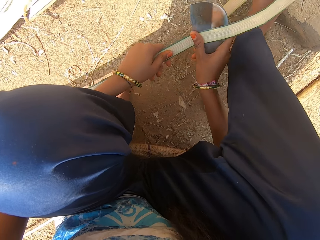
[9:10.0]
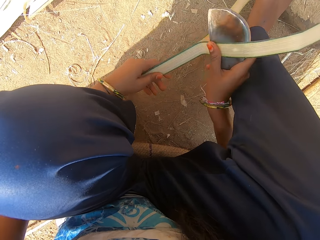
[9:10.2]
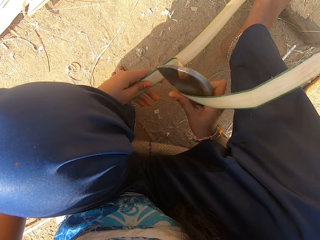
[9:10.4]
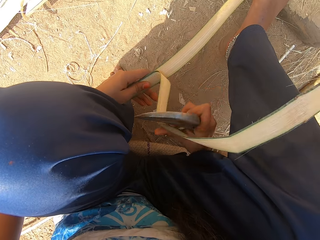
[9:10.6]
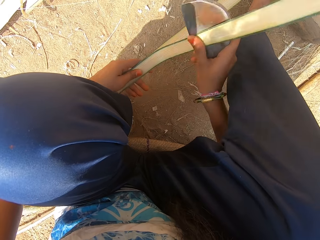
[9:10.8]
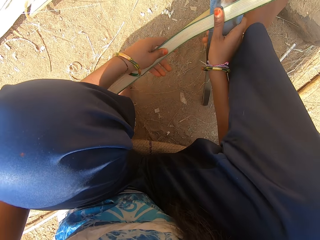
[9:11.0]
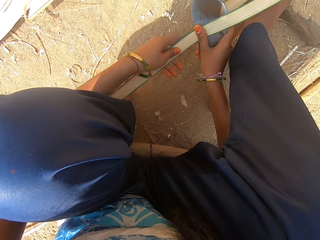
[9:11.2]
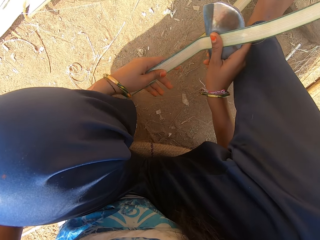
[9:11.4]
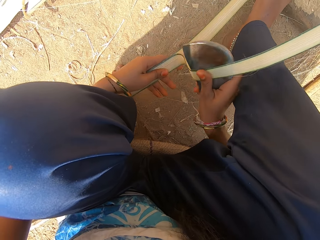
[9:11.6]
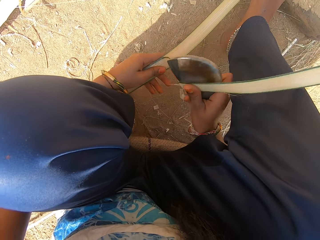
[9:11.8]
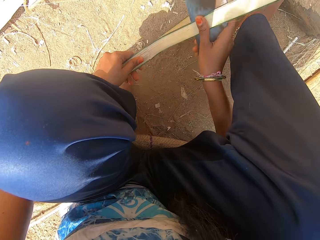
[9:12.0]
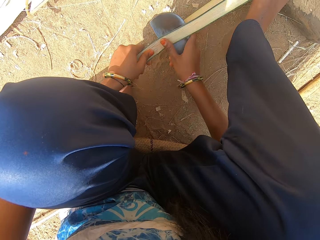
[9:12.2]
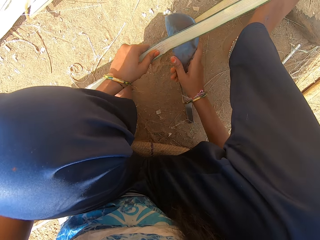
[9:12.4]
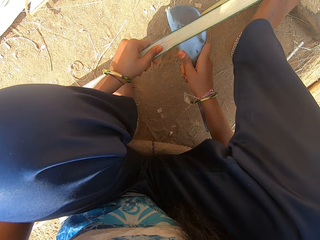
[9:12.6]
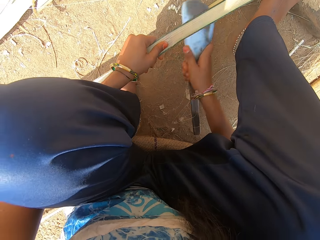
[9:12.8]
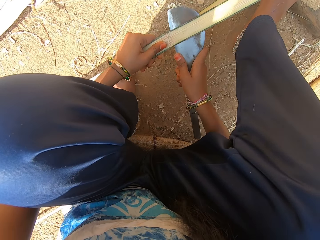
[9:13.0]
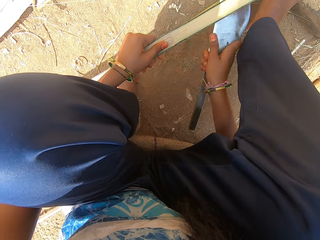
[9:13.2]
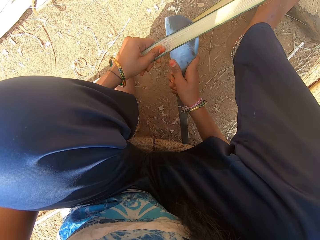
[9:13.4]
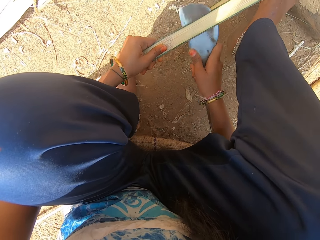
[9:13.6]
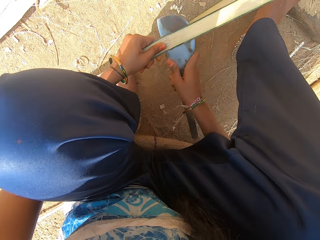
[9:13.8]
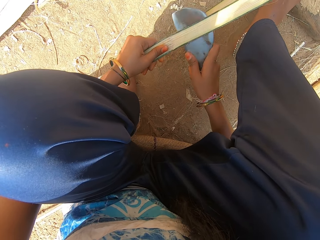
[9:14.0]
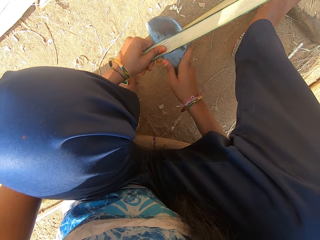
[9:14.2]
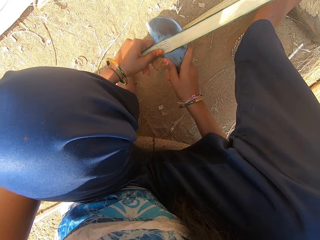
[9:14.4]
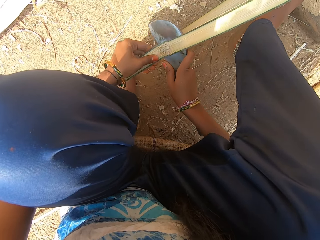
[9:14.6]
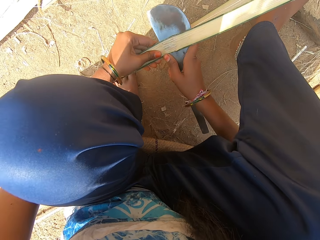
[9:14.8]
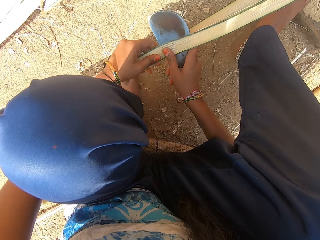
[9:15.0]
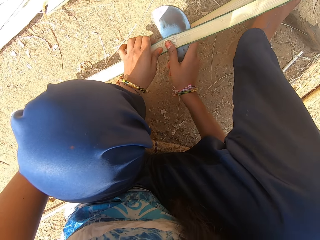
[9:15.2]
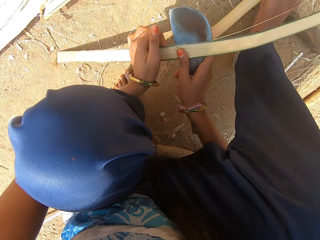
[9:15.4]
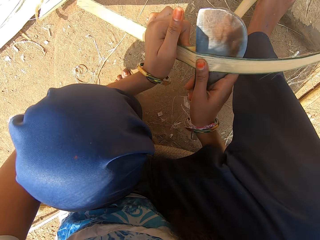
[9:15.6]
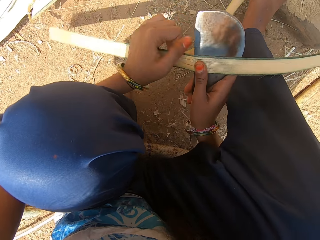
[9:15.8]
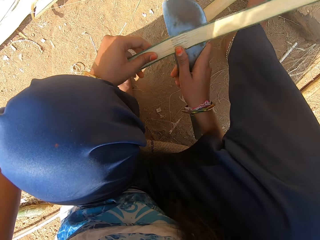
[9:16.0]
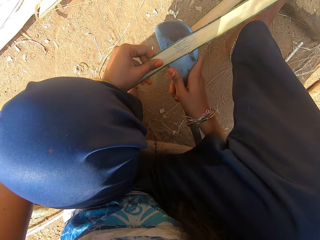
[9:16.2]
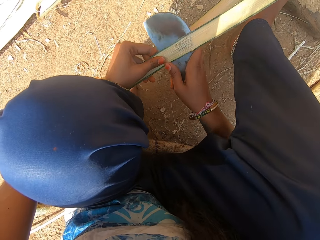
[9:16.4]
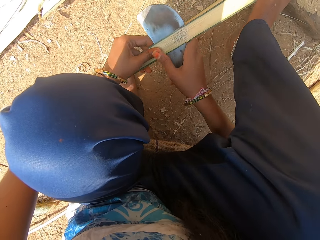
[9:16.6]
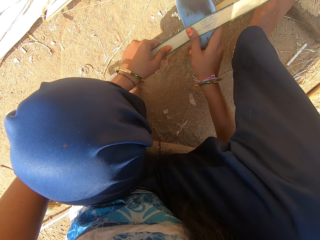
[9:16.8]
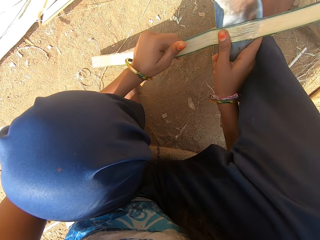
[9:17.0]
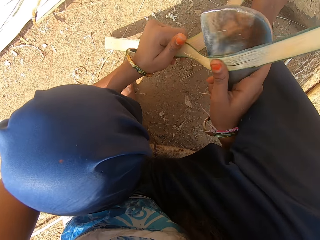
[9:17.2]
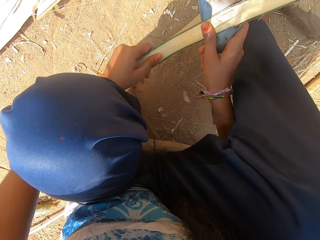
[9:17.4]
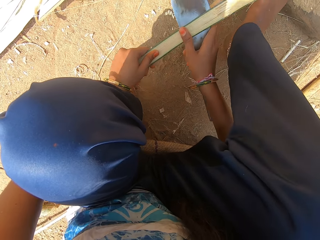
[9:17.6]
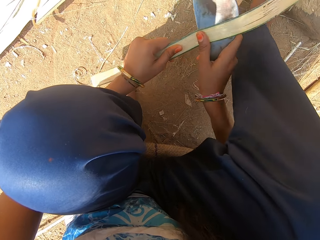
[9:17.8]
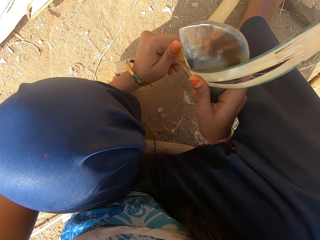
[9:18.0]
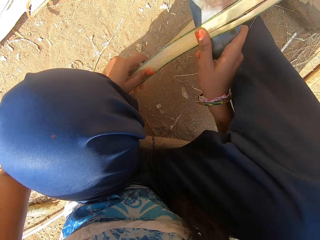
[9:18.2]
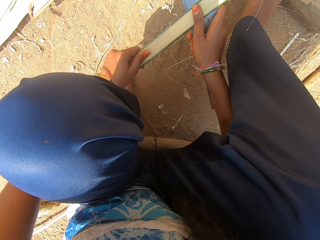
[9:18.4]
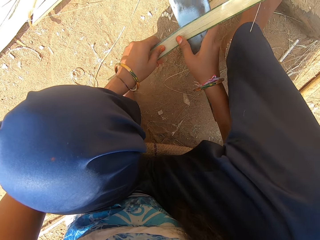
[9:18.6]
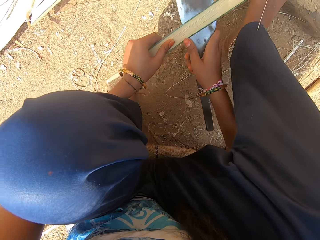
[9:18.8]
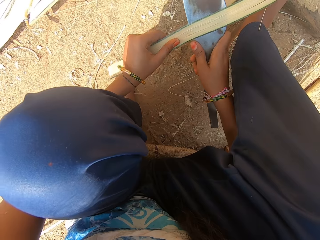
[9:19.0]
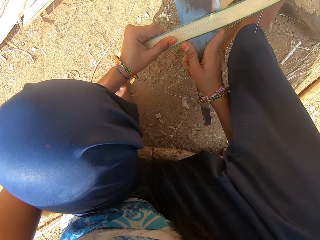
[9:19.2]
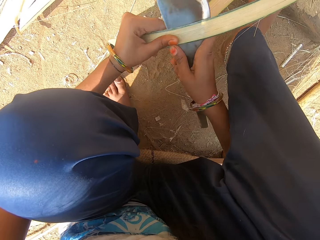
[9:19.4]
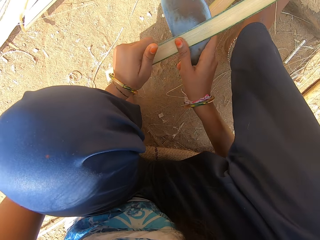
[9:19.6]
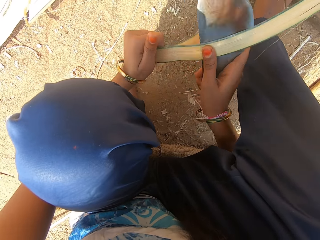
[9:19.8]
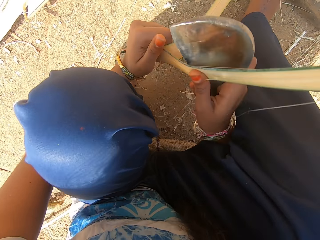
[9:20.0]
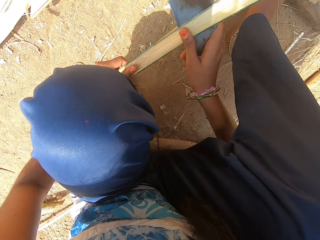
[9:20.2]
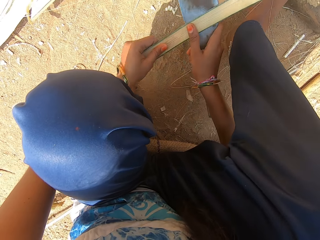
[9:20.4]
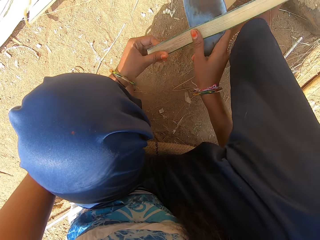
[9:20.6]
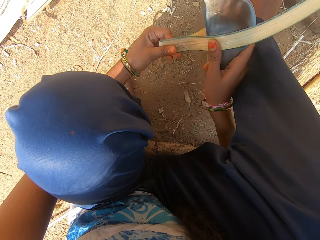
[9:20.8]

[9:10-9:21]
The child interacts with the camera wearer. The camera wearer hits the weave with a knife.

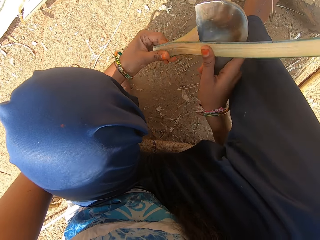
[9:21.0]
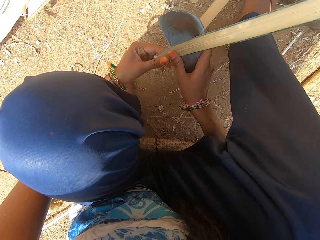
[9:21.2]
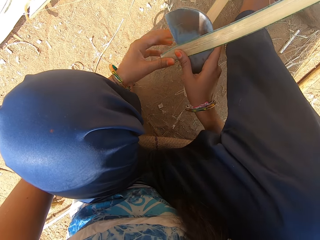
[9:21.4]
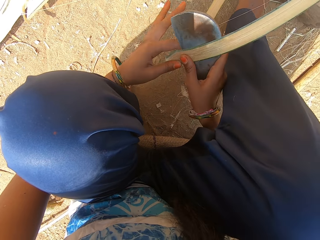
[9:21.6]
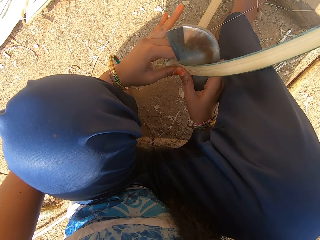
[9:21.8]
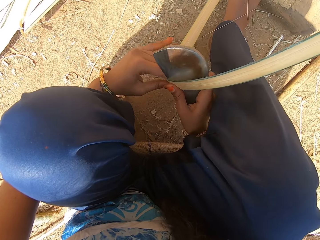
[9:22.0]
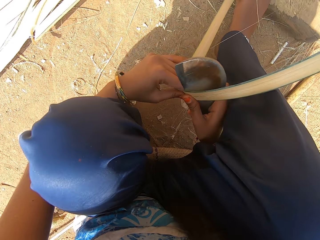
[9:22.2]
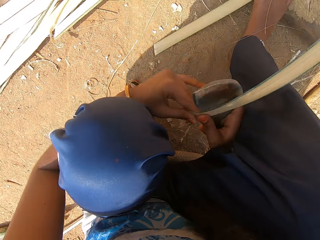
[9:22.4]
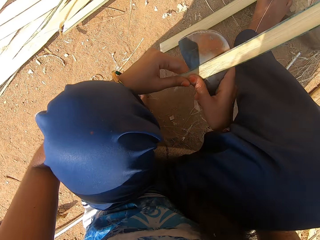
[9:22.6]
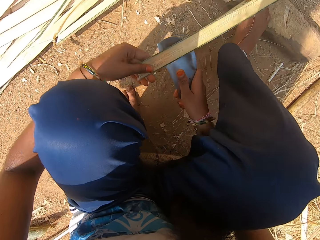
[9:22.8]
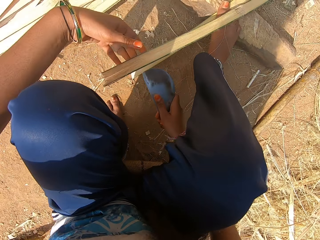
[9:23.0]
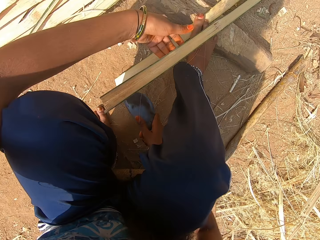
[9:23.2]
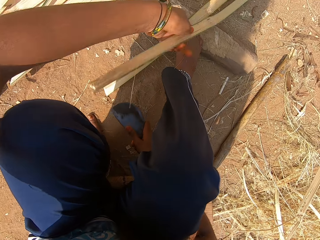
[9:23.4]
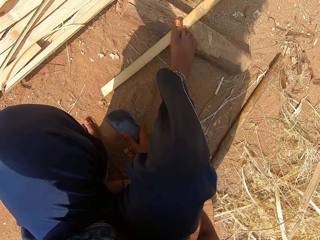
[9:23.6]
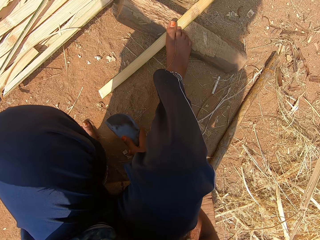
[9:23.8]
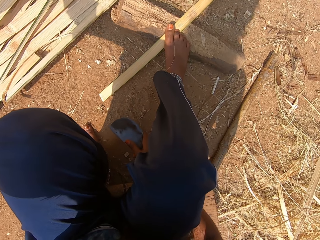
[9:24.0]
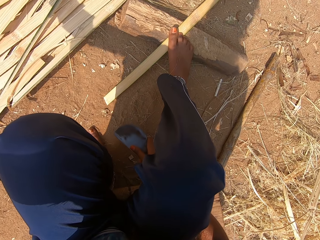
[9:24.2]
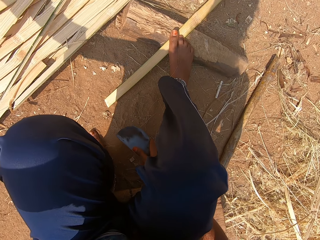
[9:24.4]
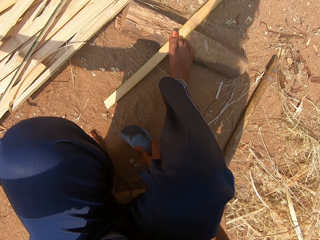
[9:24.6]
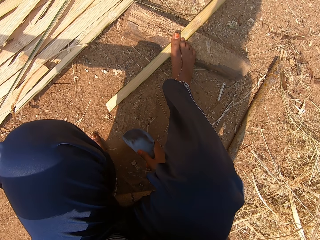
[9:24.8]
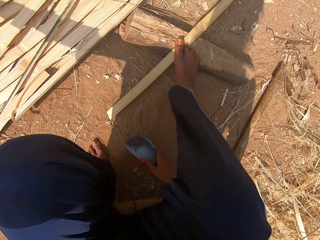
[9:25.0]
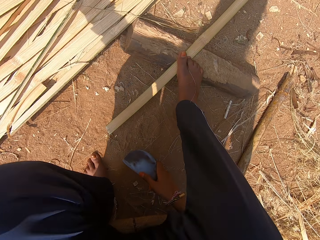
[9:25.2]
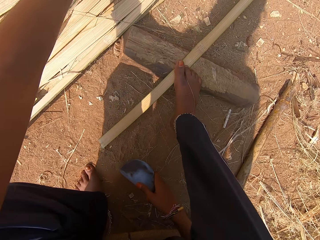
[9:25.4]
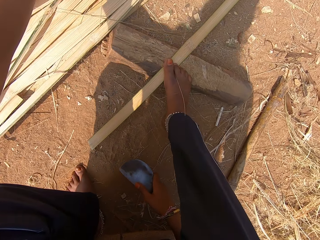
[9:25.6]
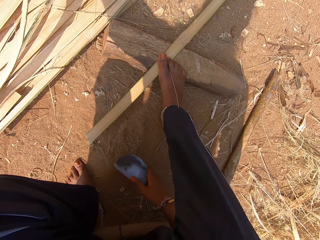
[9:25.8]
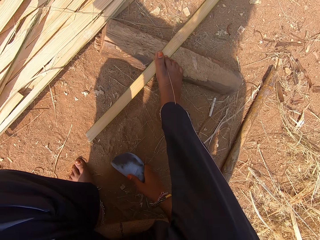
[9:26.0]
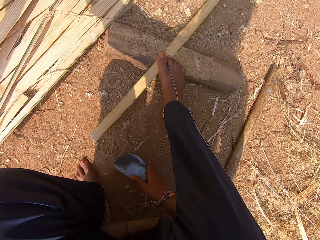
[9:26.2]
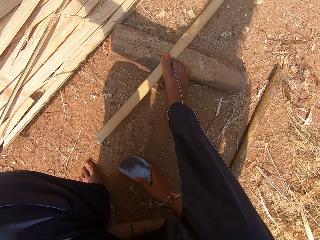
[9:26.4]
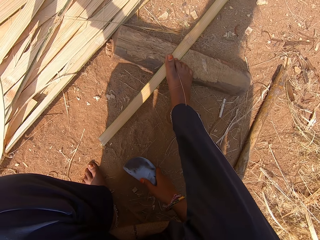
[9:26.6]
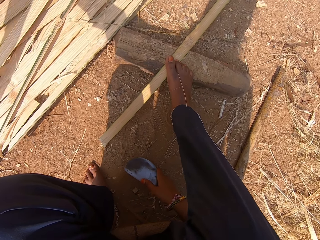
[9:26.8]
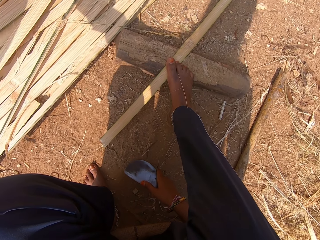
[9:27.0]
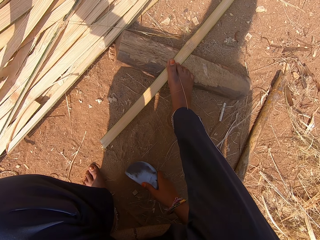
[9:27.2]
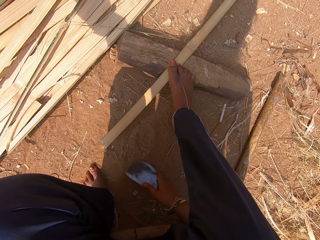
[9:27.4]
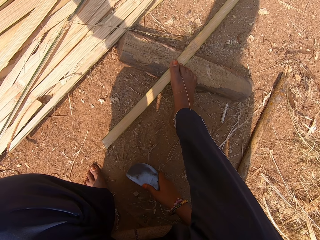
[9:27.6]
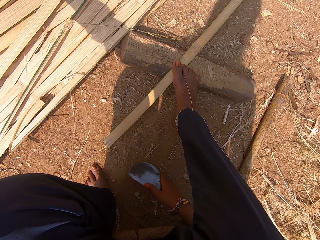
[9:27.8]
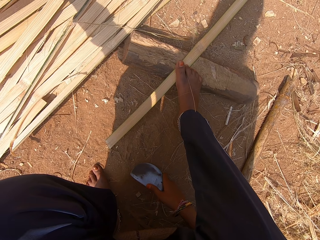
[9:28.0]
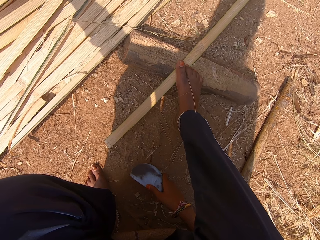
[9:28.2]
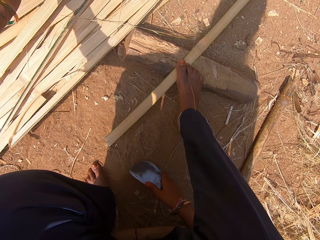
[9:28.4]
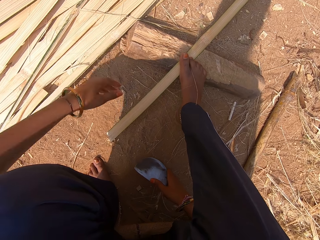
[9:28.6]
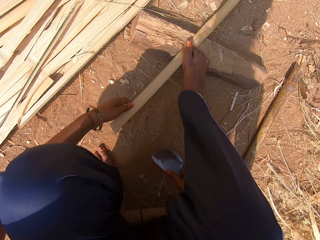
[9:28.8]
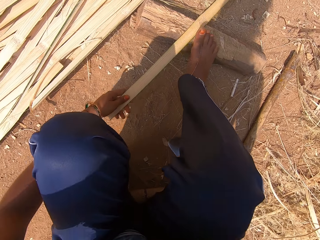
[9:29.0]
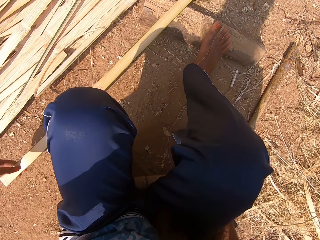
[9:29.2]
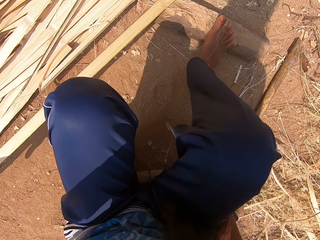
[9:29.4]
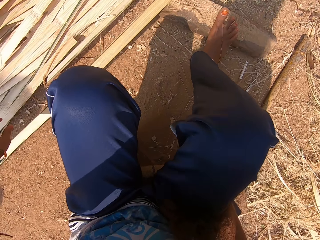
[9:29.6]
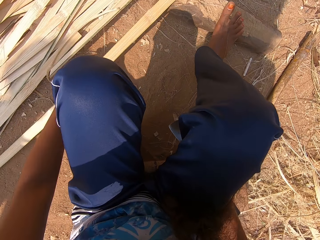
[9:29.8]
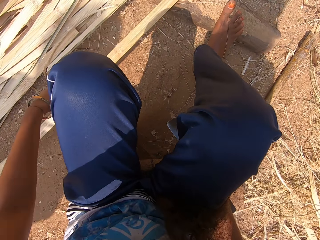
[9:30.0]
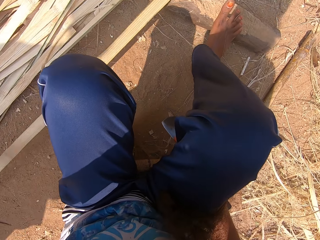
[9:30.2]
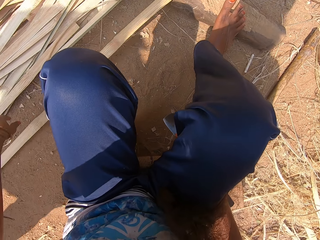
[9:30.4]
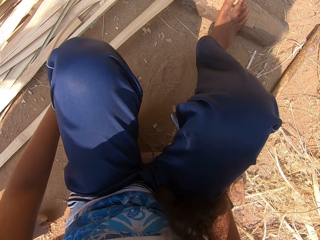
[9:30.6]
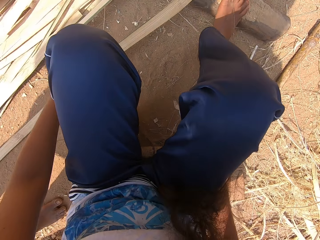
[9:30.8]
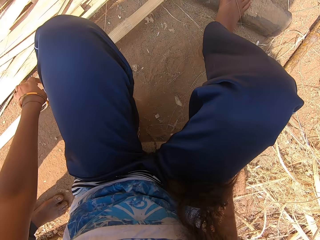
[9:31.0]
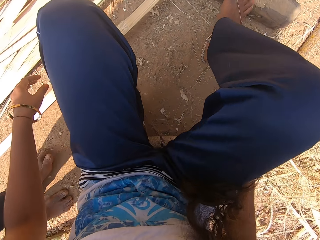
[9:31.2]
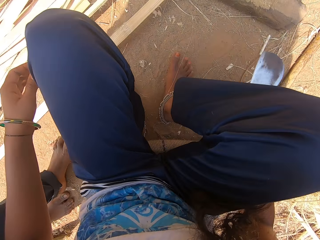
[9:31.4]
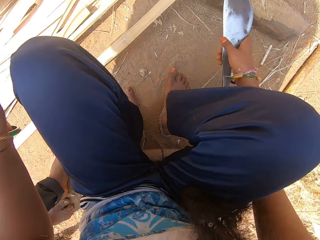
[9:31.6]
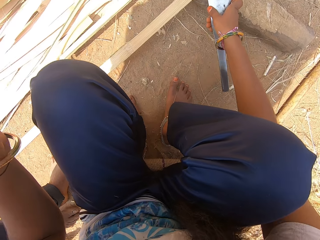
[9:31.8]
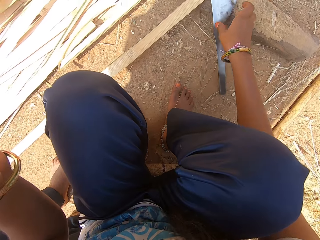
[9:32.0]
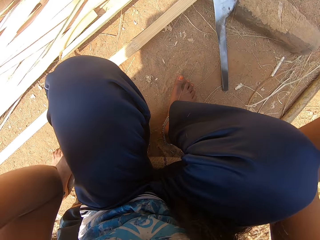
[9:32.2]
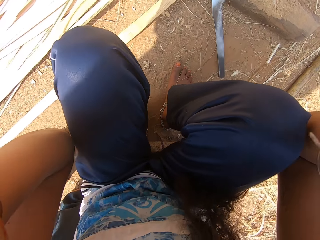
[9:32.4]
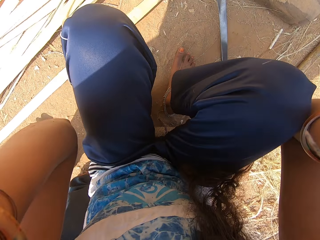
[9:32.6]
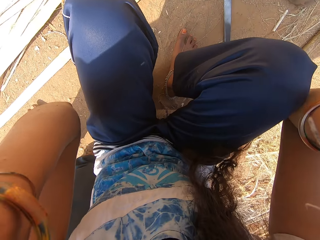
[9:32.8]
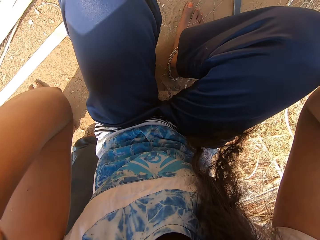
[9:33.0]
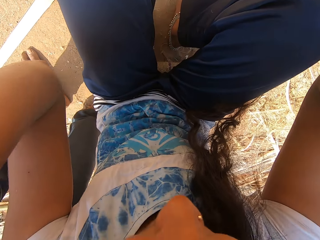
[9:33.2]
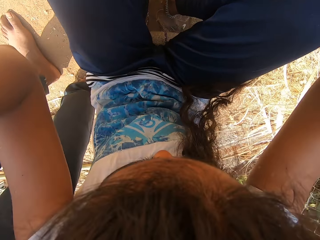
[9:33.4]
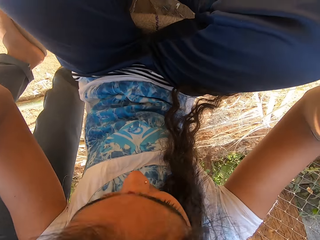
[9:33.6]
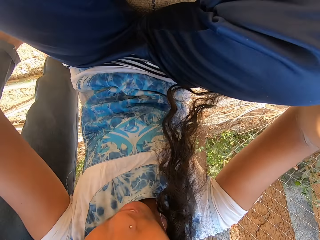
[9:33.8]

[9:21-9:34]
The camera wearer removes the bamboo strip from a piece of wood on the ground with her left hand. She lays the bamboo strip on a pile of bamboo strips on the ground with her left hand. She puts the grass aside. She moves the bamboo strip on the piece of wood on the ground with her left hand. She removes her right leg from the piece of wood on the ground. She drops the hook knife on the piece of wood with her right hand. She adjusts her camera with both hands.
